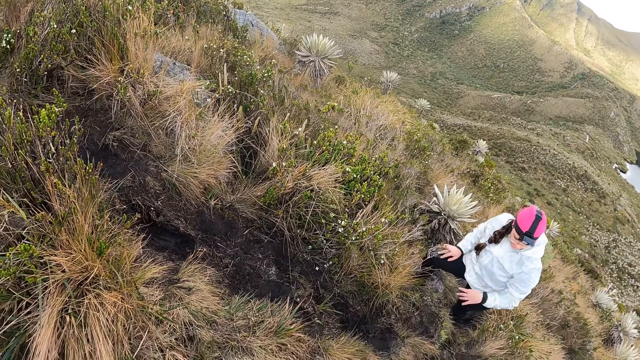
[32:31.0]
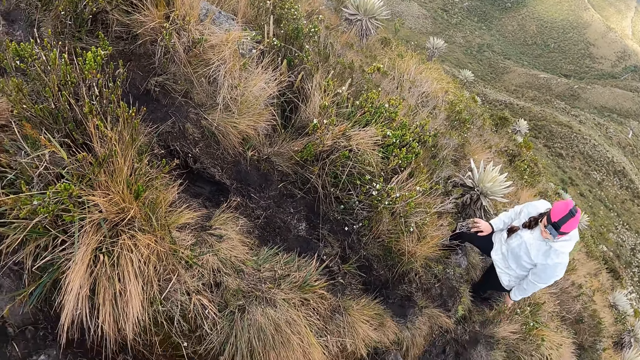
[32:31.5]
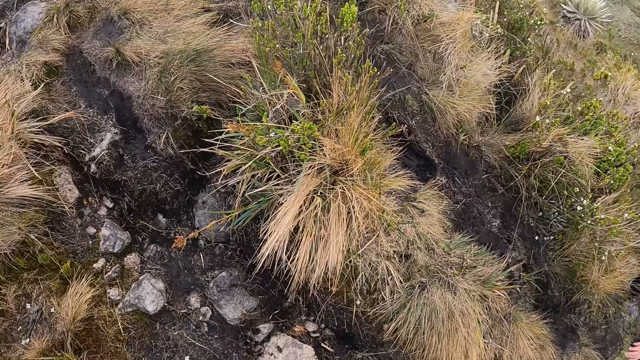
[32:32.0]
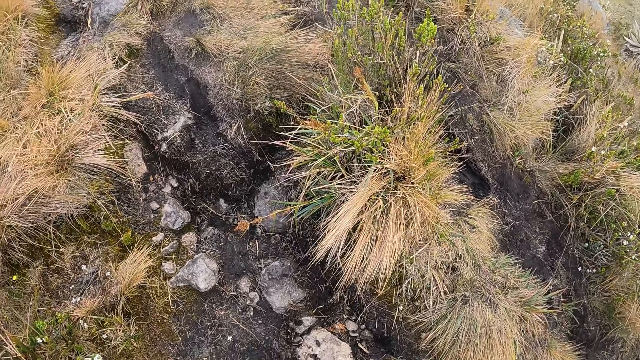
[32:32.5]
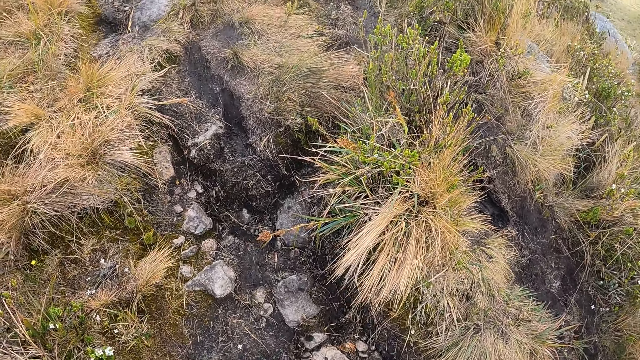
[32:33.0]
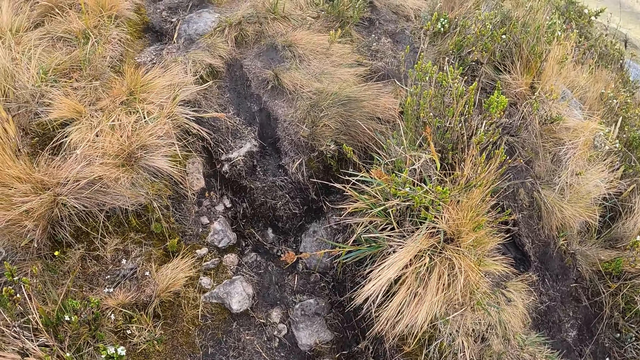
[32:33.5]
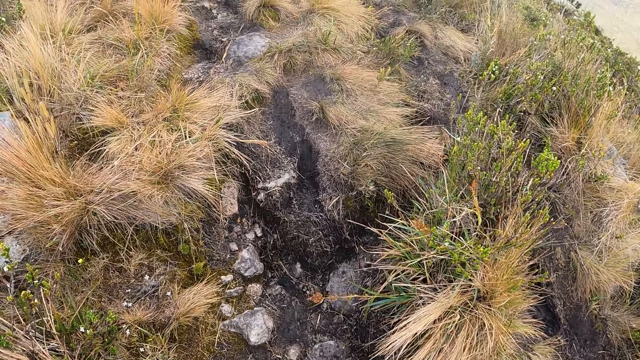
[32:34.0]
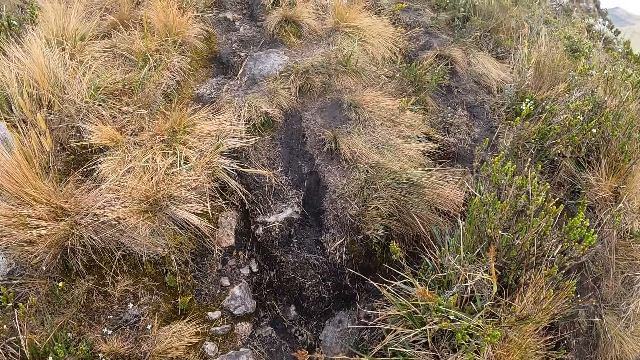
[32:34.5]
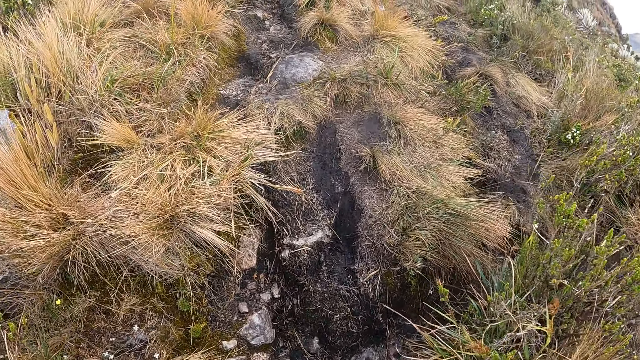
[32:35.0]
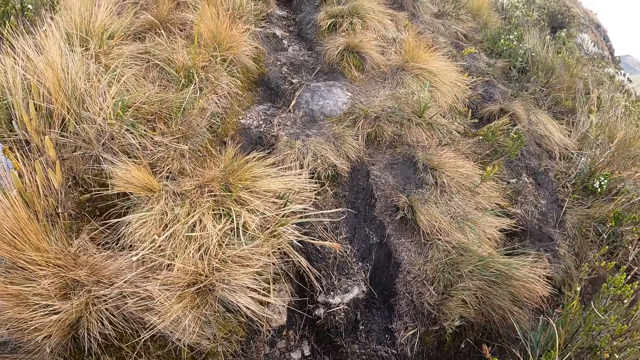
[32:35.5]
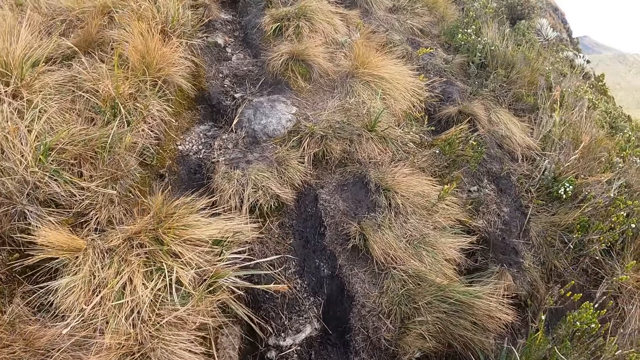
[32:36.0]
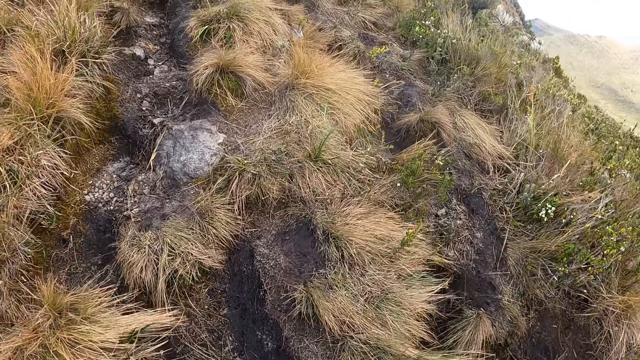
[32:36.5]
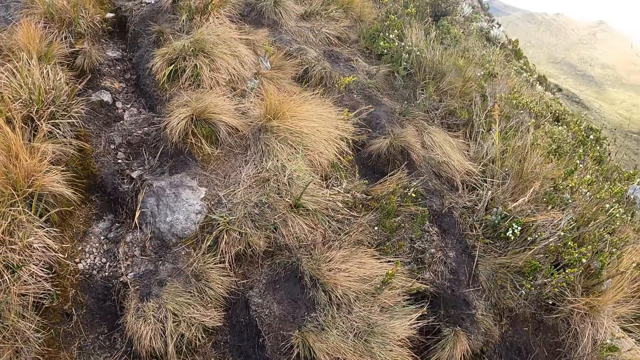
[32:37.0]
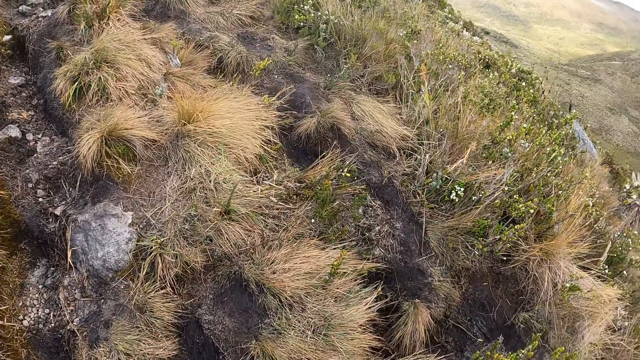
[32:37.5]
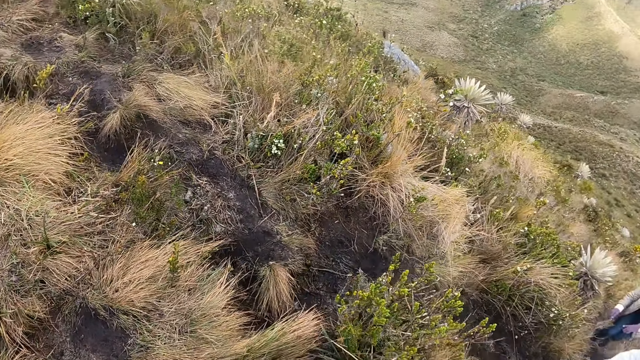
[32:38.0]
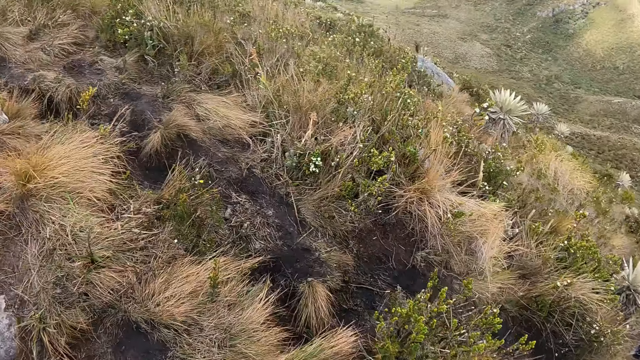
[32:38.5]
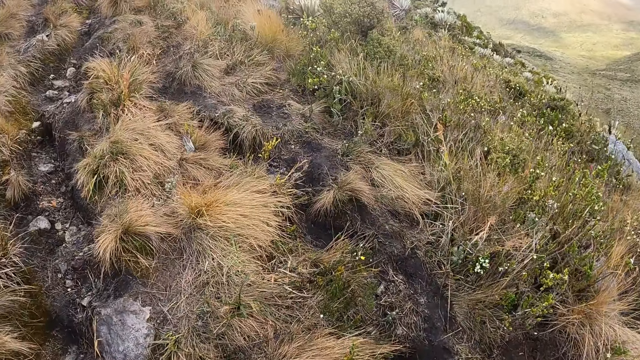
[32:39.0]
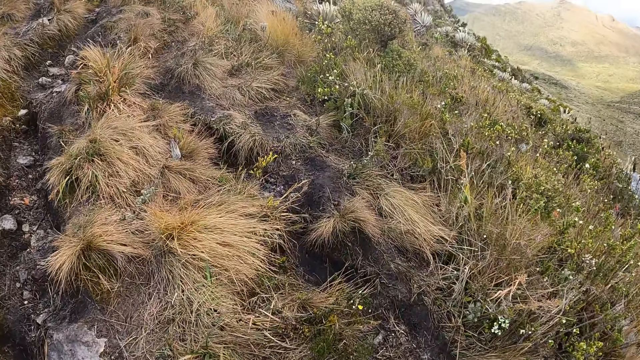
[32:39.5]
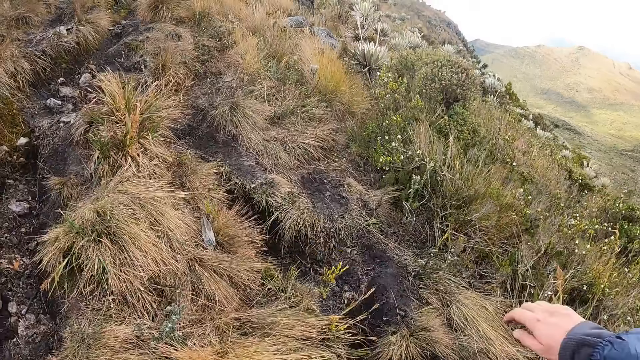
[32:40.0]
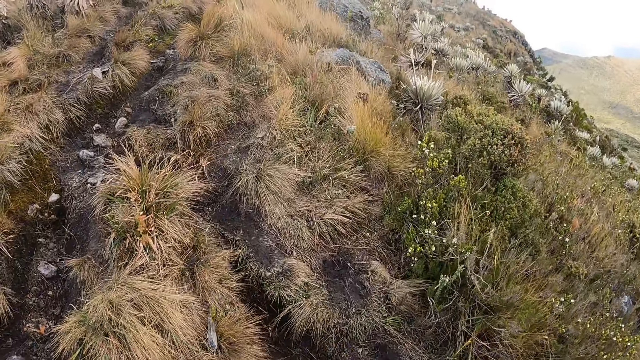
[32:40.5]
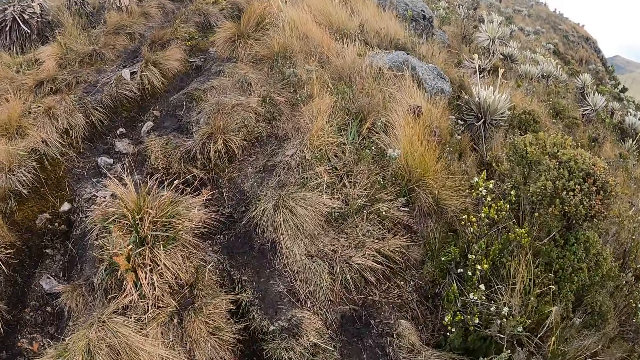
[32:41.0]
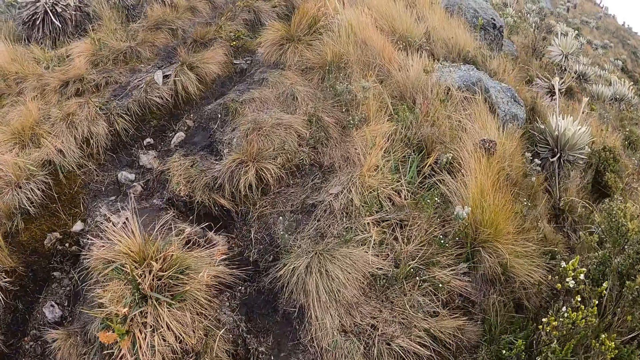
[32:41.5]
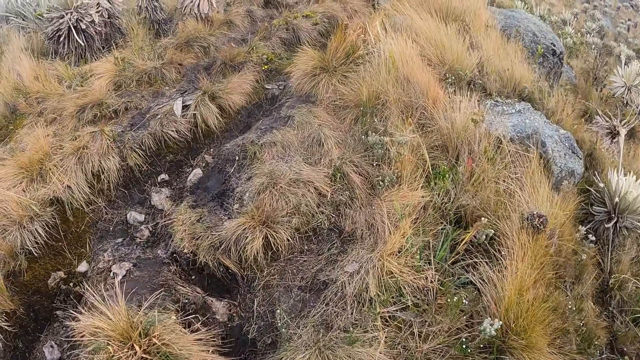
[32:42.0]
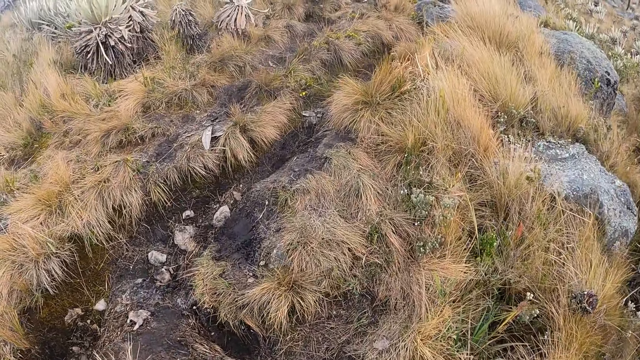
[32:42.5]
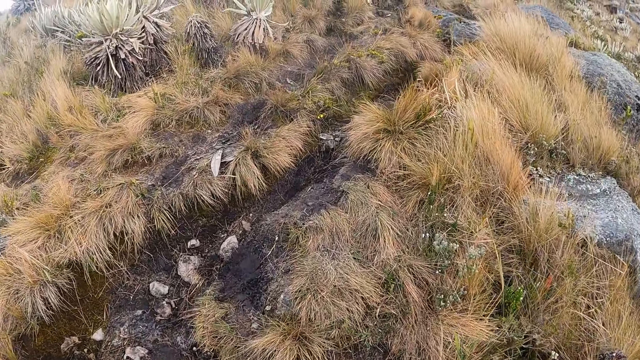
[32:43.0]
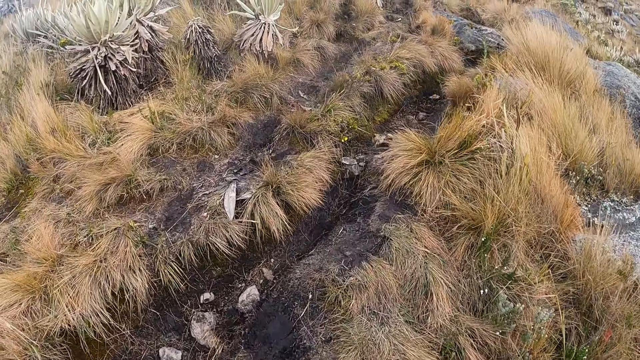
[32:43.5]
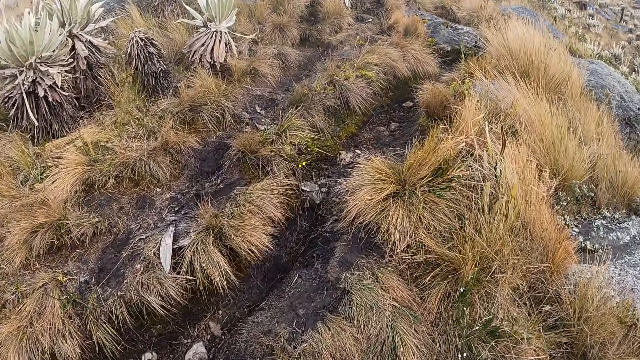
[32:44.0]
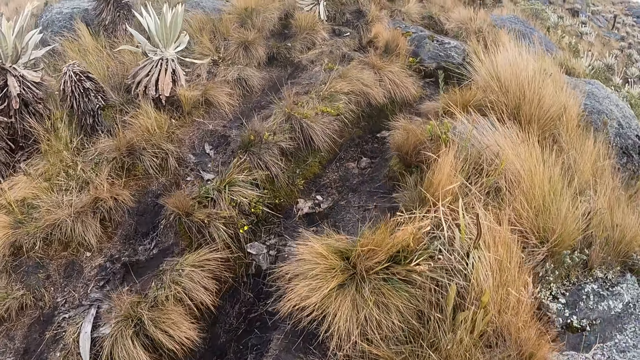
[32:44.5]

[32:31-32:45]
The camera wearer turns around. They climb a mountain. They turn around. They climb the mountain. They walk on the path on a hill with the group of people.

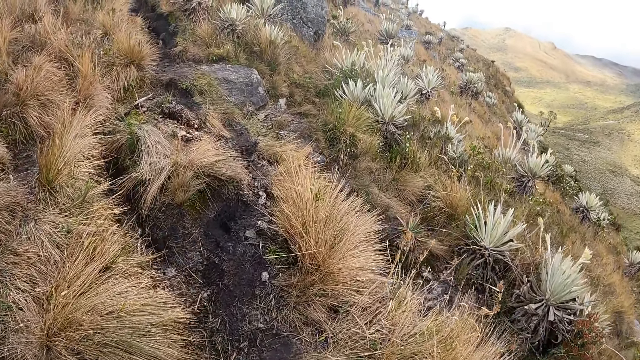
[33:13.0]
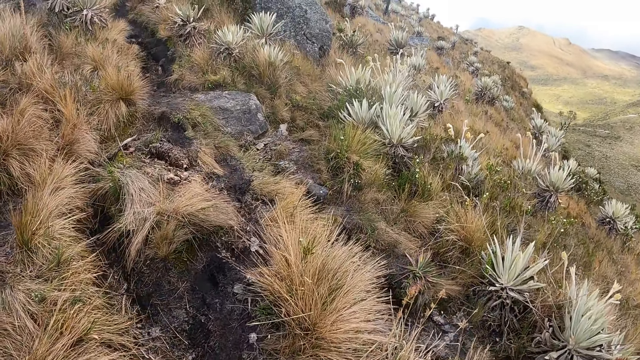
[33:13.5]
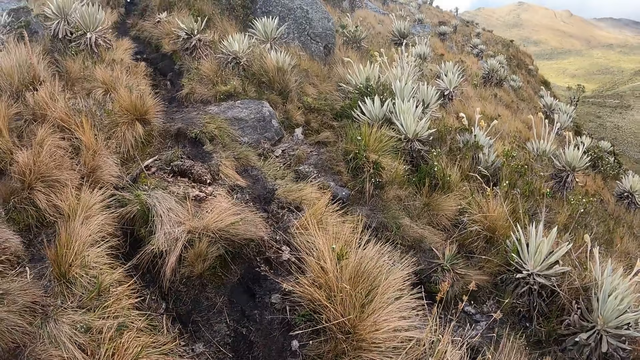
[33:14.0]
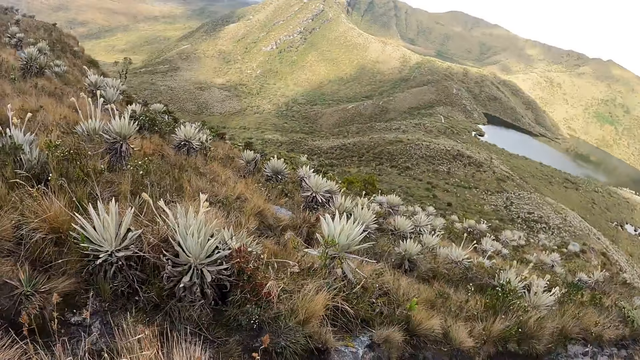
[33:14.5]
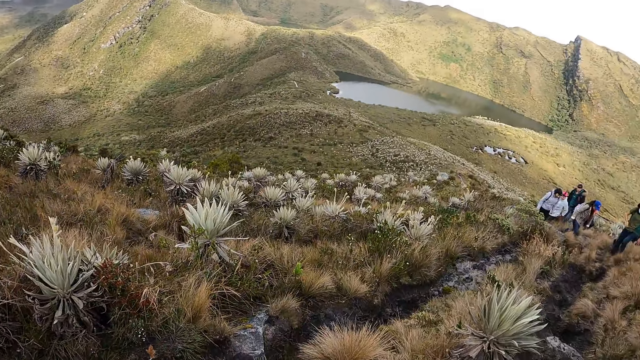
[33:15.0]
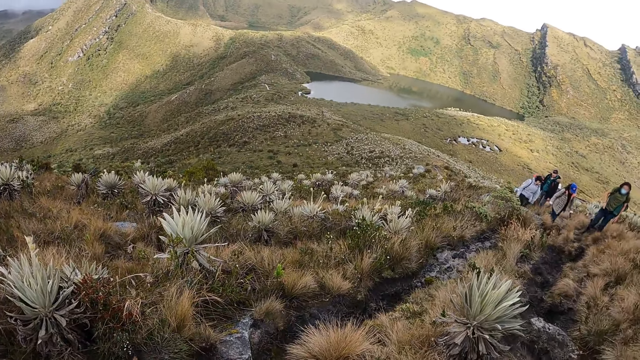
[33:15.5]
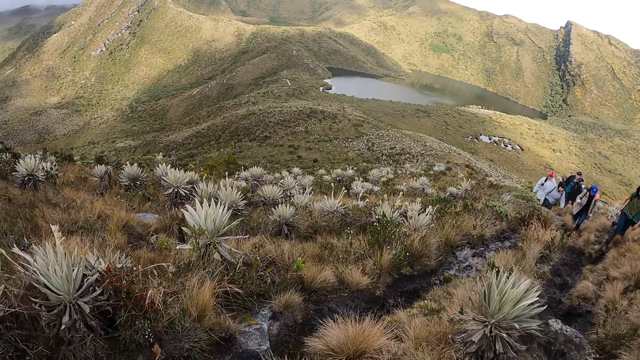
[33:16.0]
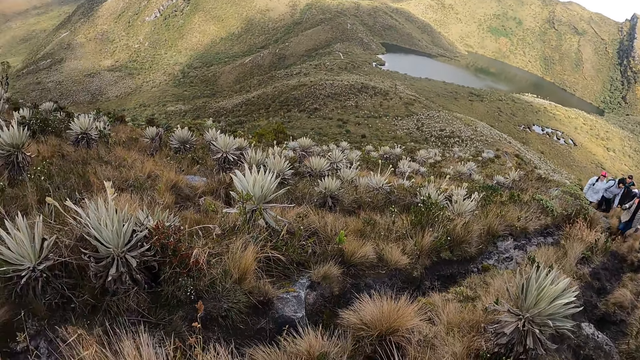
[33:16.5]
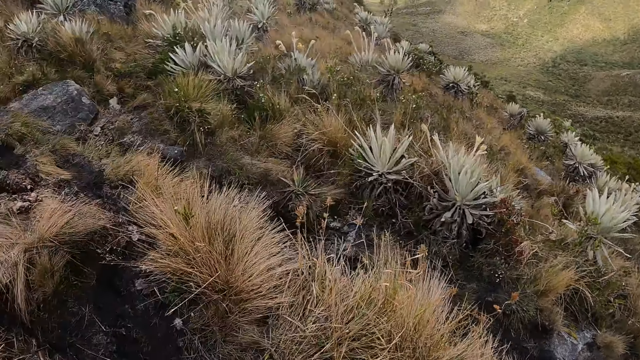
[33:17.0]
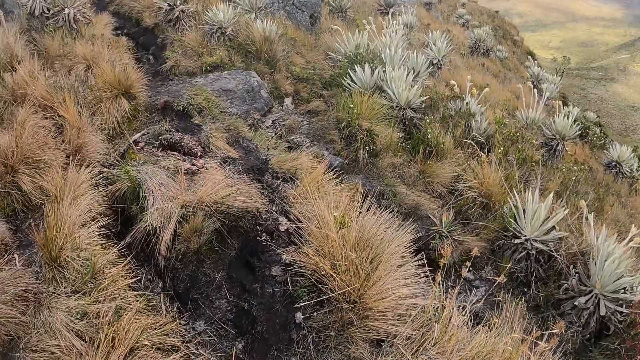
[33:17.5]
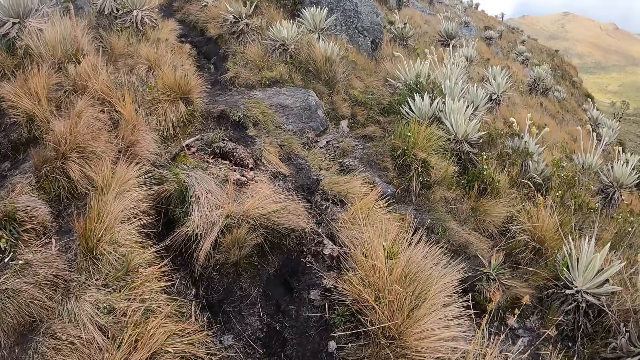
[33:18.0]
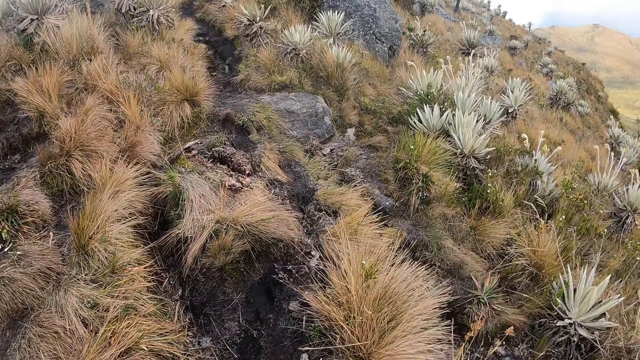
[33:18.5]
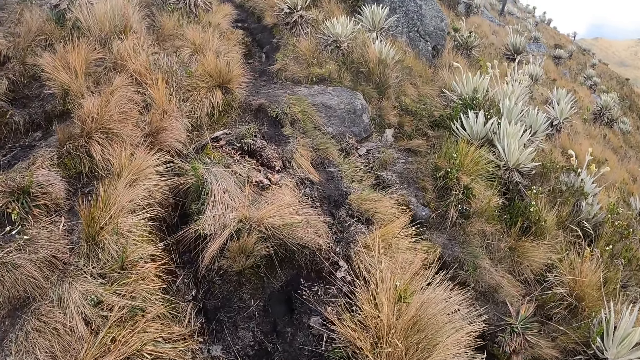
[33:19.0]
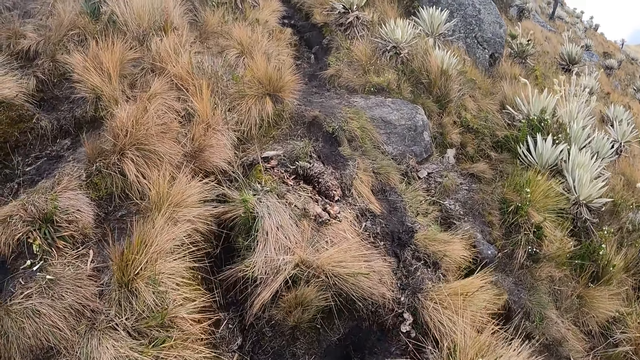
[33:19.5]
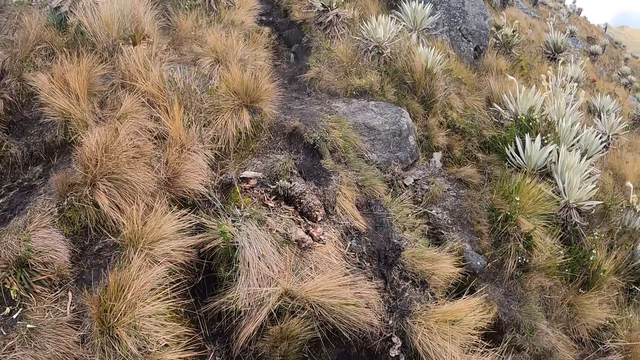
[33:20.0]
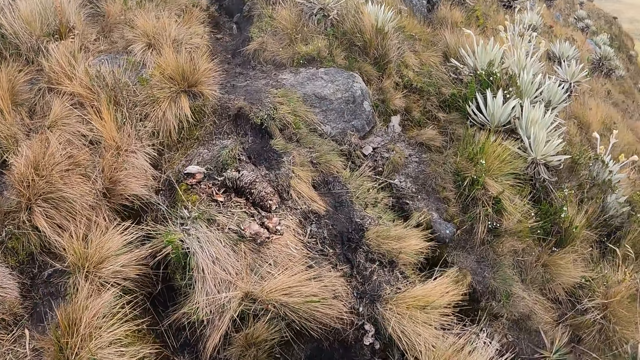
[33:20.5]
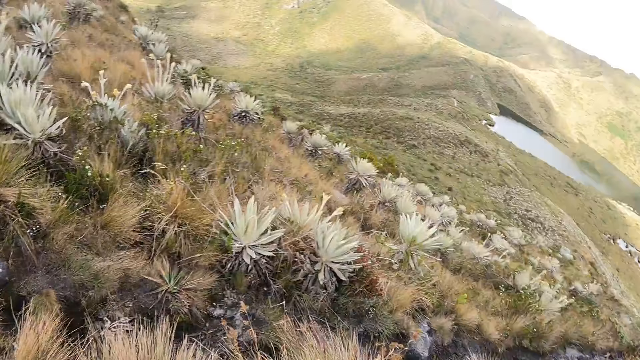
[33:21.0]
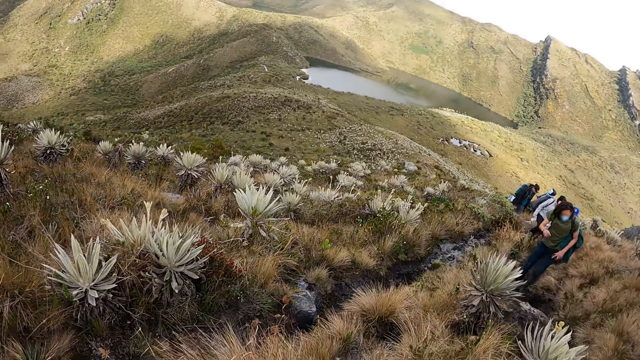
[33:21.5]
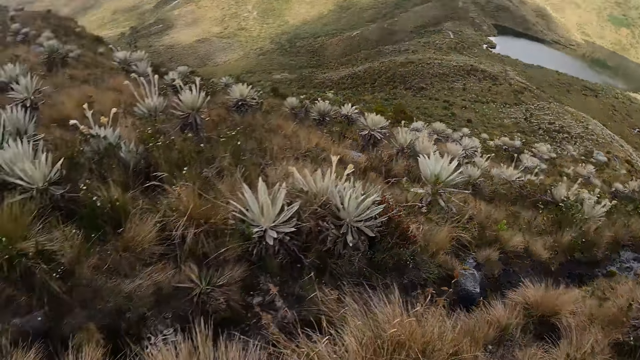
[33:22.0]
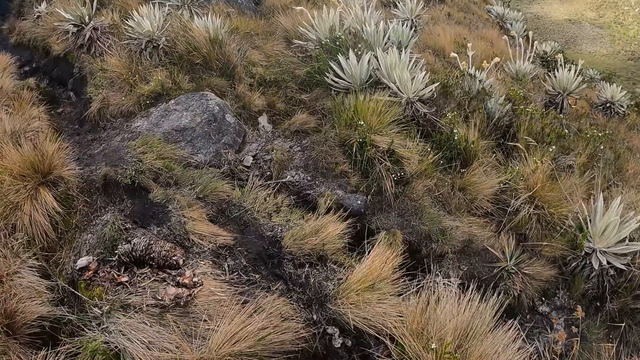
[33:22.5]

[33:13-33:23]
The camera wearer turns around. They climb a mountain. They turn around. They look around.
